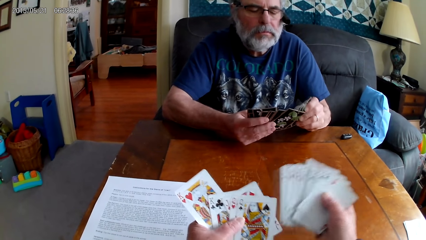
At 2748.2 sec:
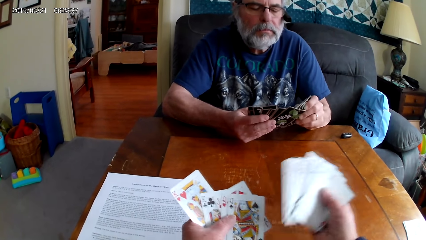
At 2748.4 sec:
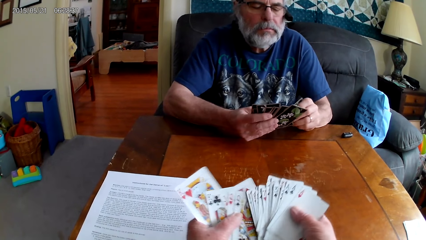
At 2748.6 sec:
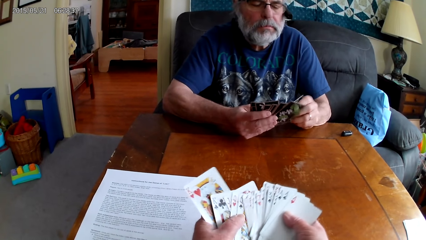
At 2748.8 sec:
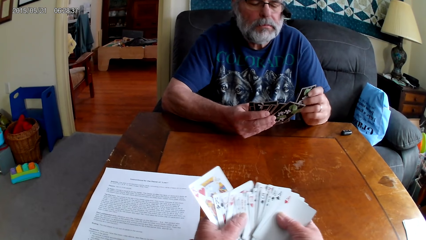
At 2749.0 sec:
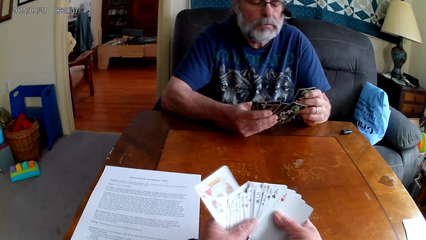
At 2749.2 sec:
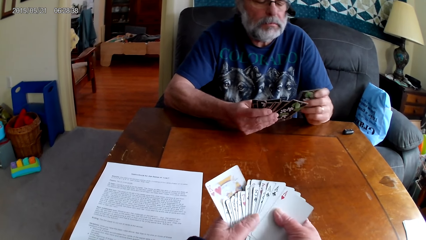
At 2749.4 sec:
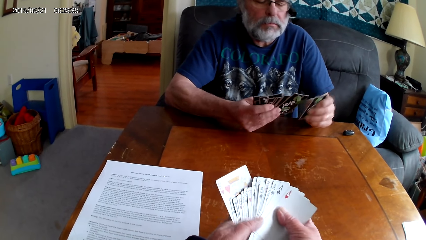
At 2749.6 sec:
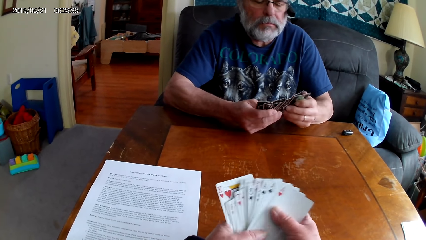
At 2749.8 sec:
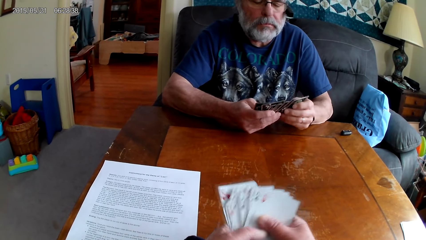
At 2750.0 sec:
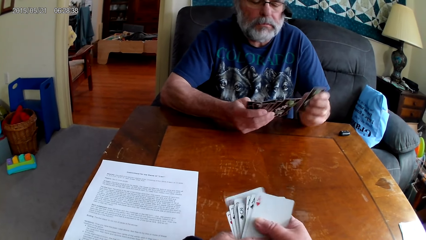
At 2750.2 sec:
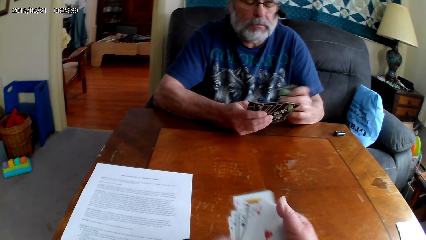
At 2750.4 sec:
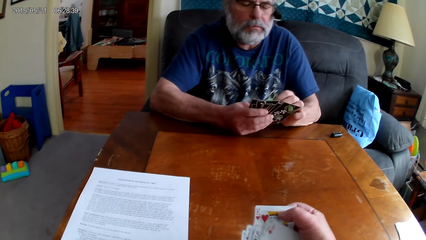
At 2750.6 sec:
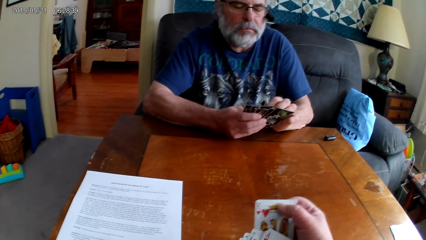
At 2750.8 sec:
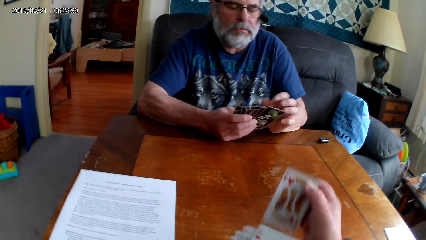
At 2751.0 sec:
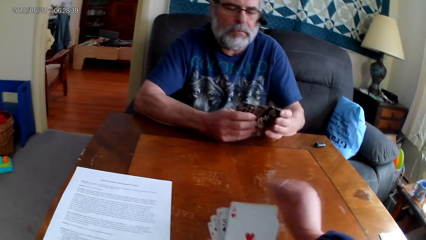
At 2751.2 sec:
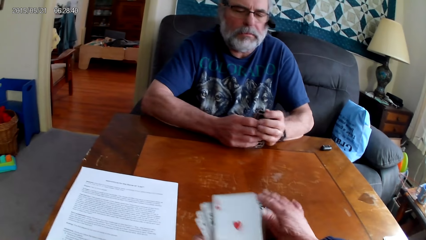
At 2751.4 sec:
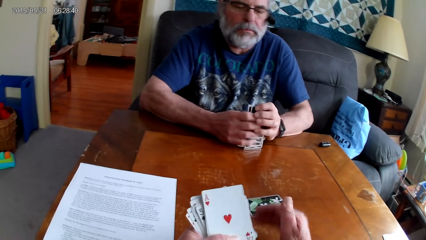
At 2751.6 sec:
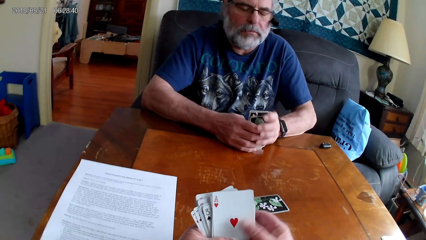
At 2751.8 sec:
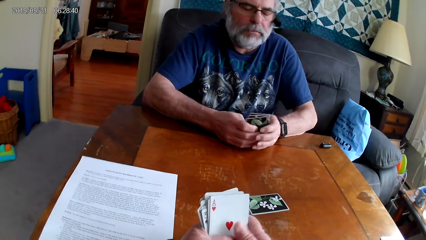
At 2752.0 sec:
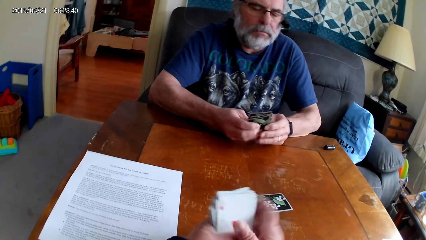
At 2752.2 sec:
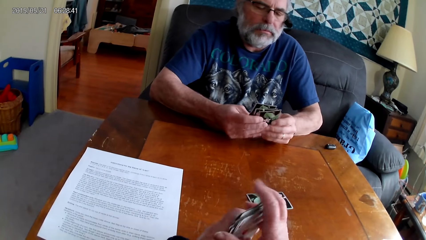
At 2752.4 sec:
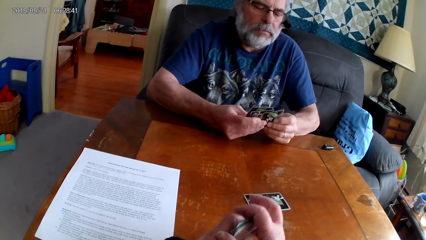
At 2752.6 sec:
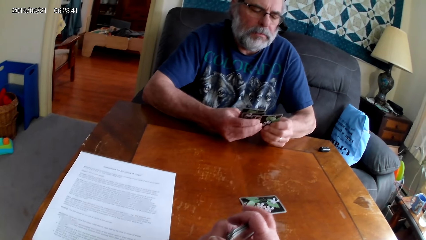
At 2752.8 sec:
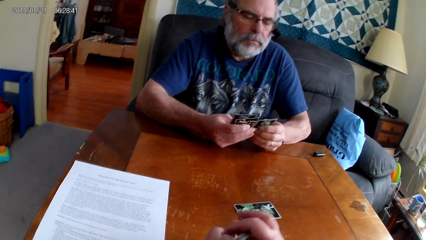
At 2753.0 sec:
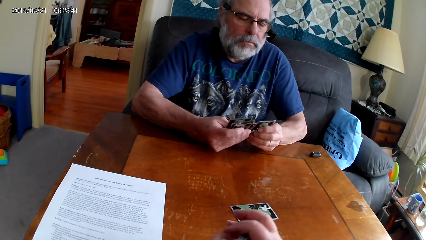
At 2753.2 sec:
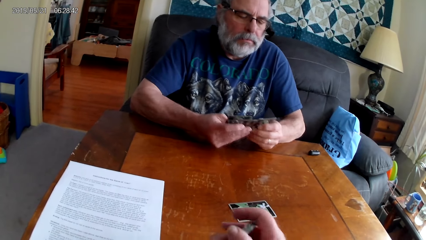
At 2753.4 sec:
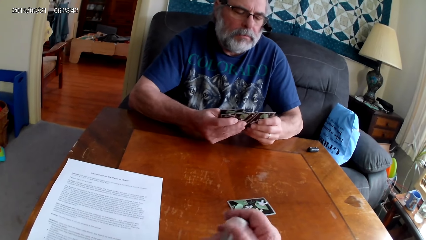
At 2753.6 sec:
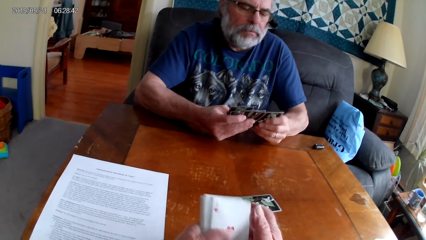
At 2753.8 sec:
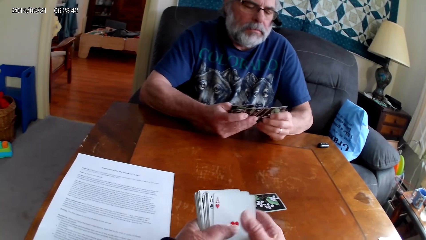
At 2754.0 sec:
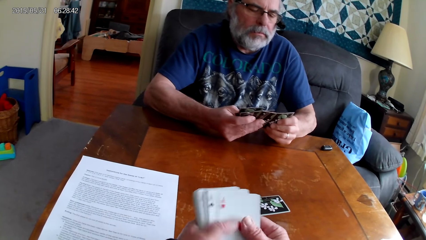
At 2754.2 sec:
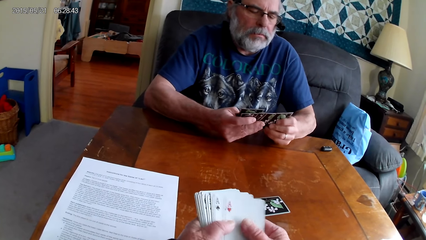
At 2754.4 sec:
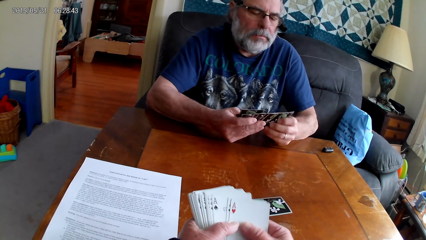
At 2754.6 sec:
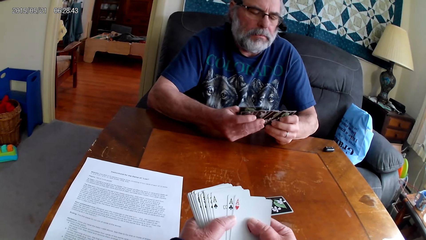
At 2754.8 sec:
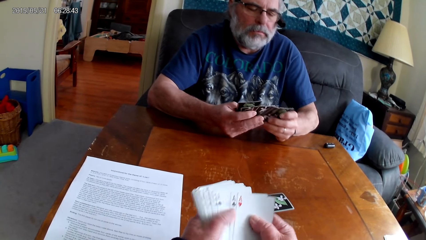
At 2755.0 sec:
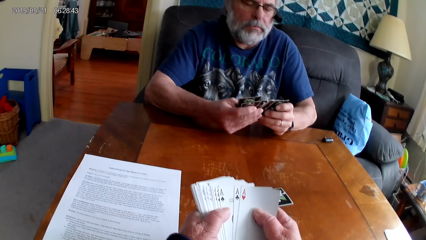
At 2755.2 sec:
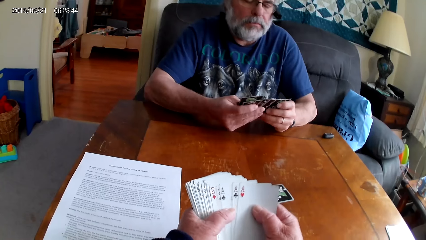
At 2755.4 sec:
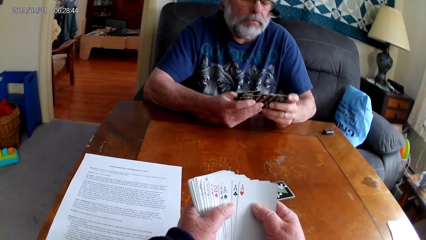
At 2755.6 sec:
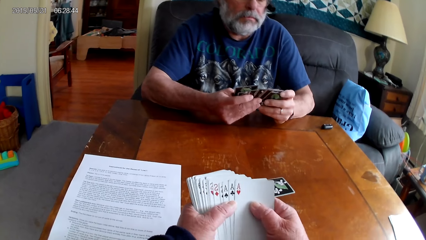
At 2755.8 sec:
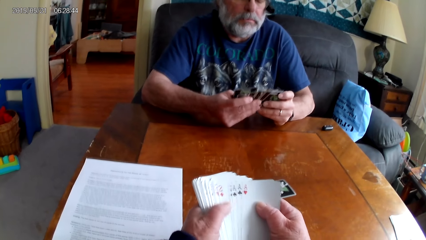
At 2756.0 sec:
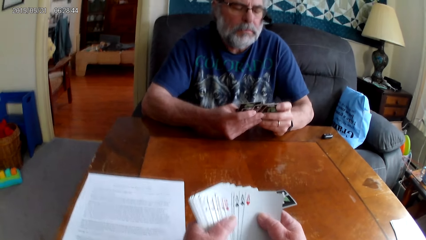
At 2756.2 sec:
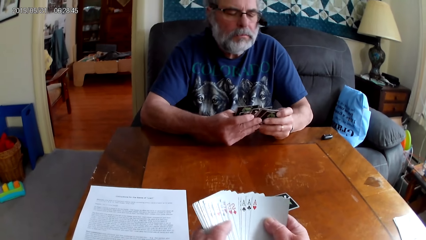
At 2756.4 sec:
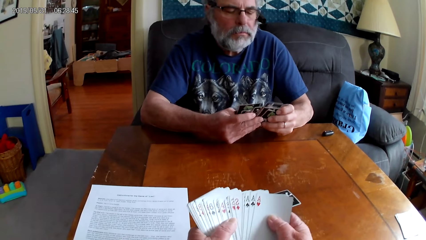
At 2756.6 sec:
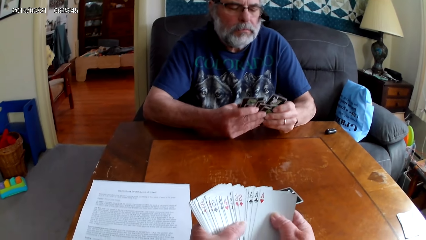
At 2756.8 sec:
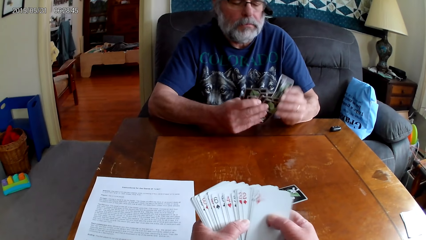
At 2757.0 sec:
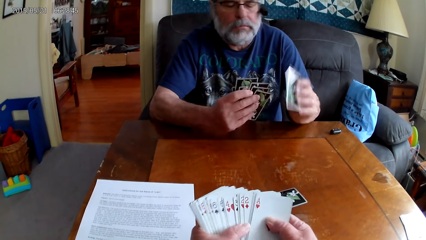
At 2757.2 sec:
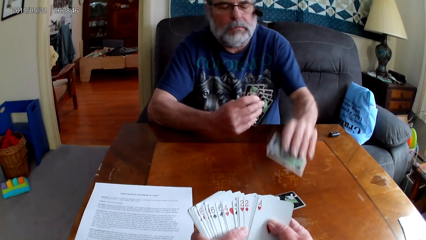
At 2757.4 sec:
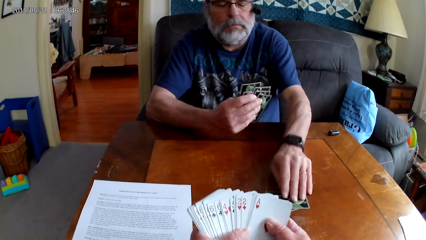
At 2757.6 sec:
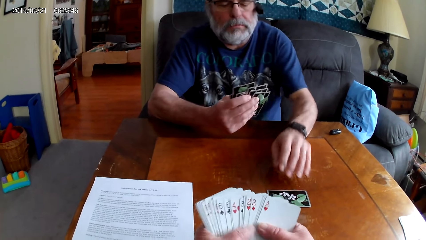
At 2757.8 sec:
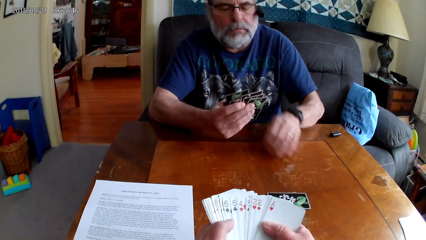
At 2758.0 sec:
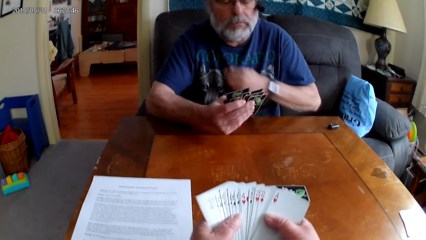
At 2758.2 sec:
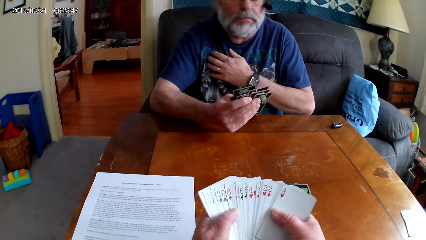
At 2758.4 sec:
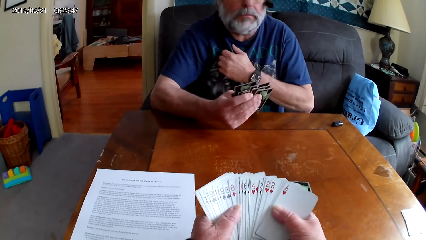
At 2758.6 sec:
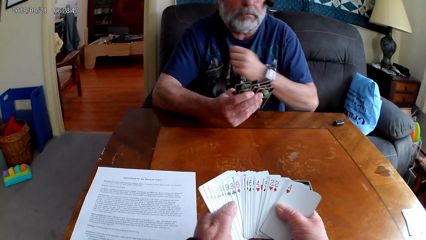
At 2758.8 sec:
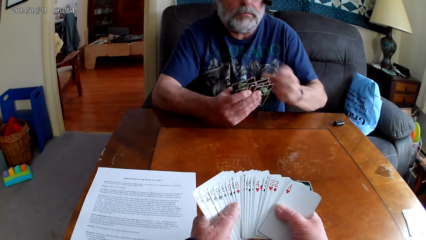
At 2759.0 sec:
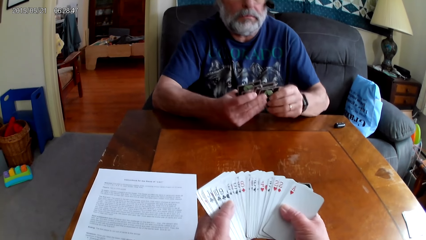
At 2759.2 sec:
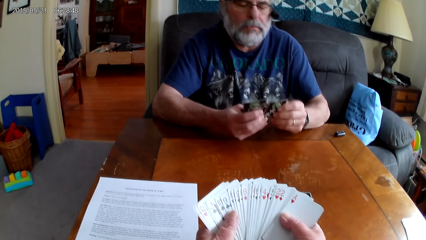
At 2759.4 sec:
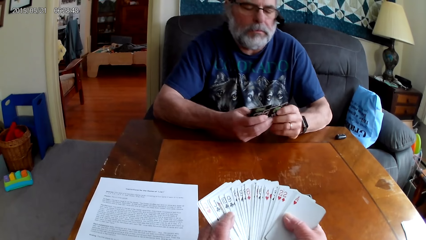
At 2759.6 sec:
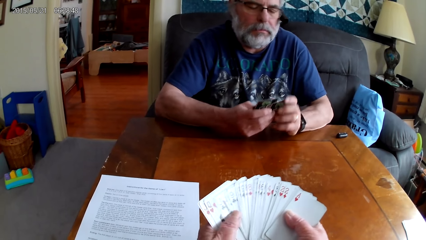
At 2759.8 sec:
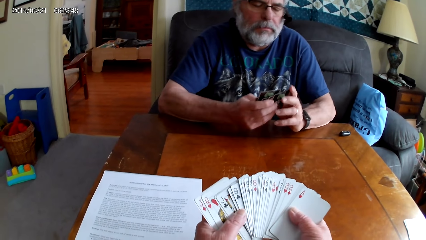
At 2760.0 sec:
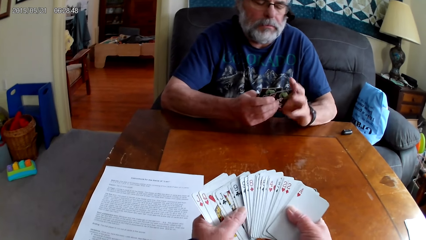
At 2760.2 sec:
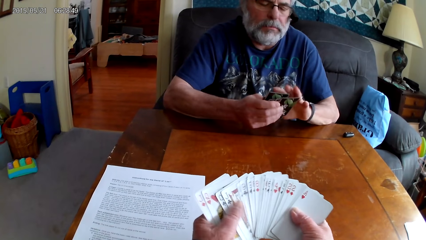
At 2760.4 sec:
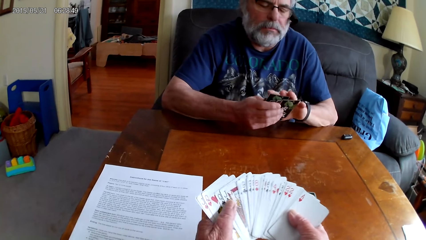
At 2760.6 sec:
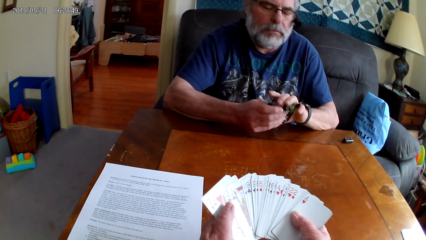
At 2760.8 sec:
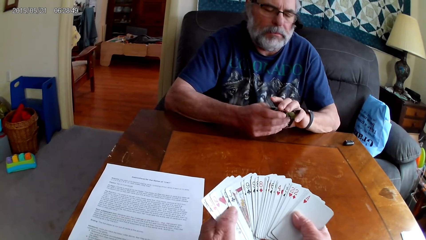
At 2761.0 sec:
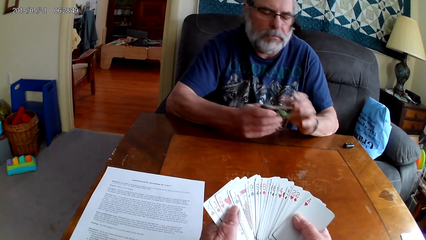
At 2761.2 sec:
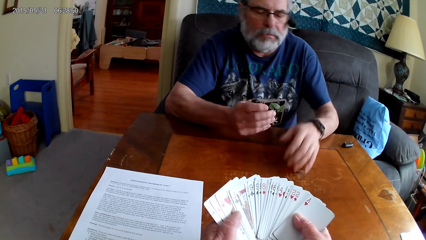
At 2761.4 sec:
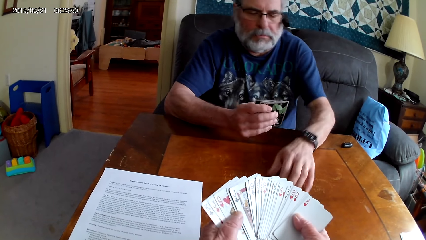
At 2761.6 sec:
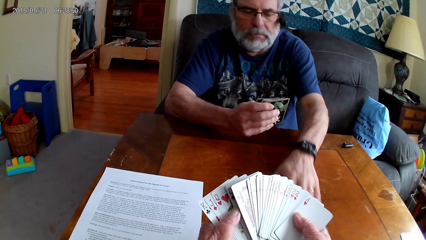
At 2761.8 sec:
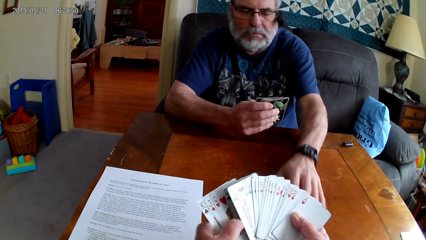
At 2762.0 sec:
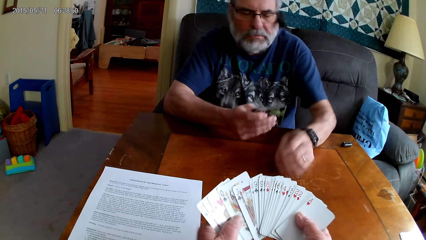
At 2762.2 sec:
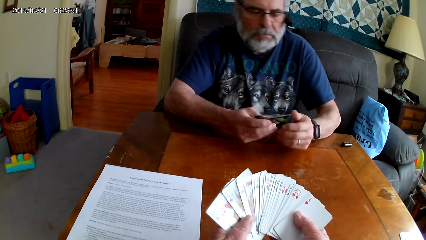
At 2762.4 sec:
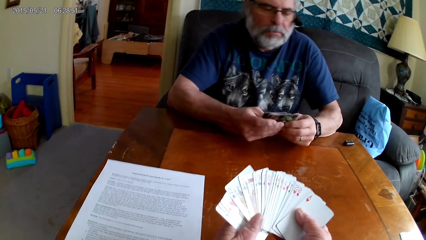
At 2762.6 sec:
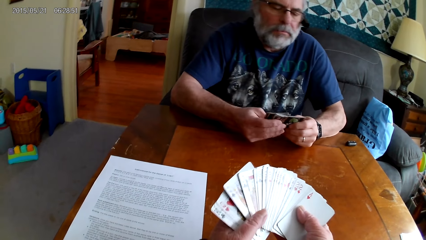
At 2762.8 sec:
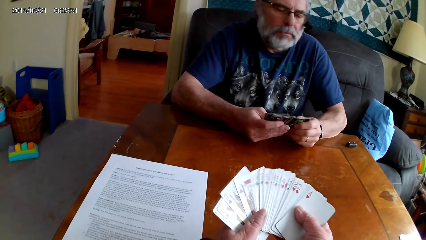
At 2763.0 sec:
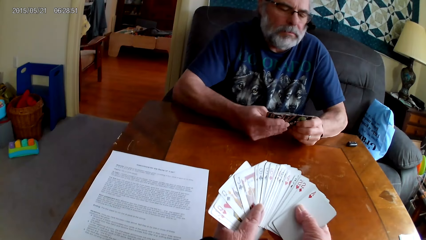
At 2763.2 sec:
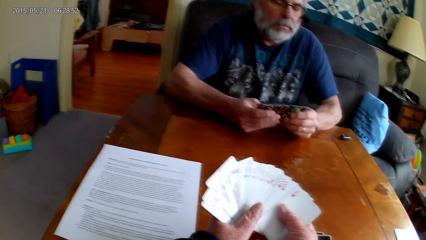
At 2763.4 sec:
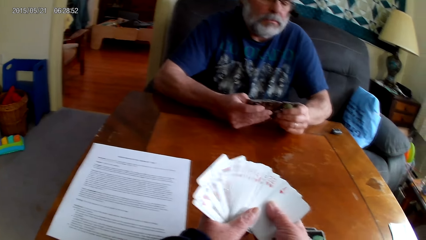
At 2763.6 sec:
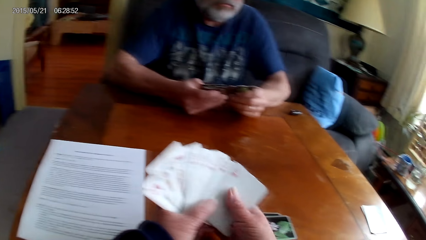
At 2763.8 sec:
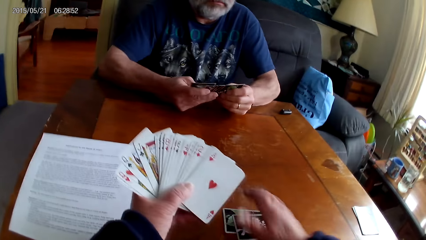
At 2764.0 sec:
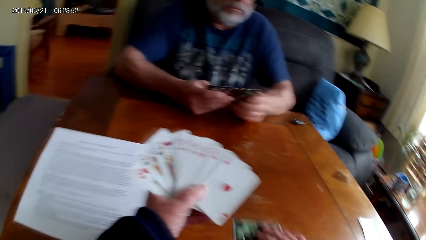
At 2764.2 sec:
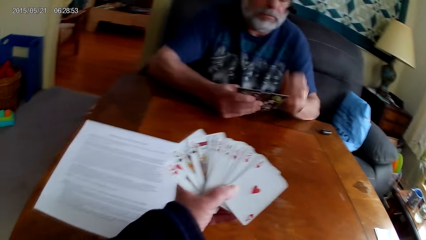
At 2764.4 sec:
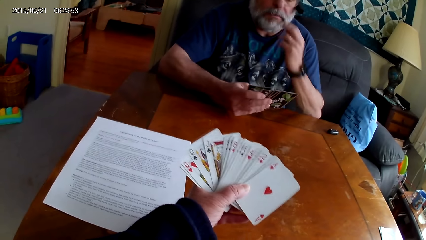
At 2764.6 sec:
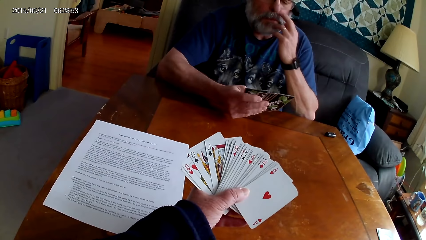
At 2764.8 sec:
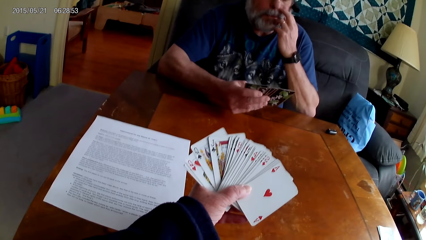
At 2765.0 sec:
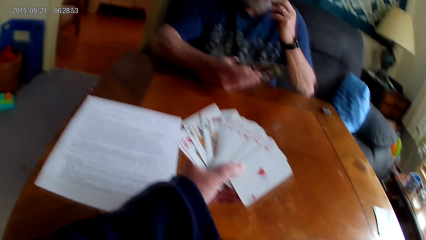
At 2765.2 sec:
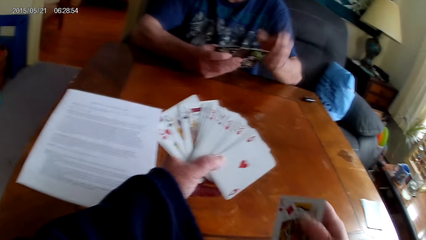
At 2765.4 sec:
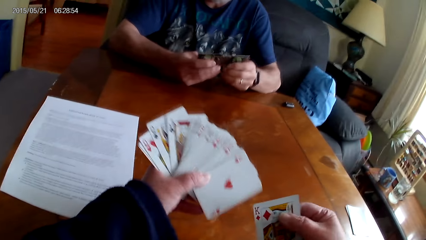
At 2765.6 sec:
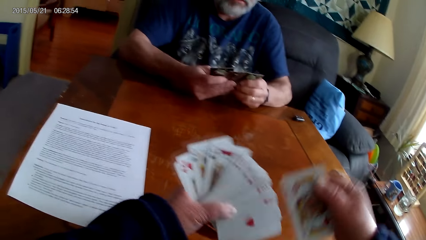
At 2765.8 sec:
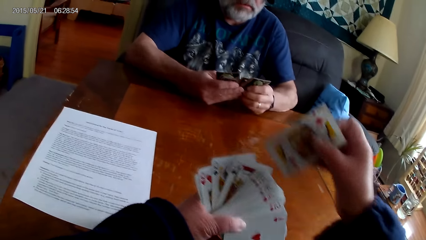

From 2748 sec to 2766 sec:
The camera wearer puts the playing cards on the table and holds the playing cards with his hands. He spreads out the cards. A man spreads out the card and holds the playing cards with her hands. The man places the card on the table. The camera wearer puts the playing cards on the table. The man spreads out the card. The camera wearer spreads out the cards and holds the playing cards with his hands. The man moves the playing cards on the table. The camera wearer picks up the playing cards on the table.
